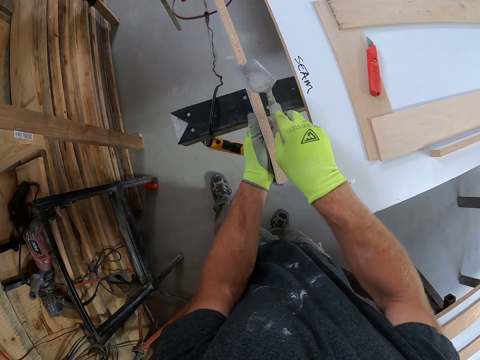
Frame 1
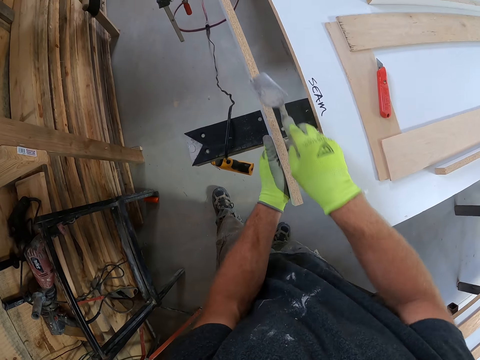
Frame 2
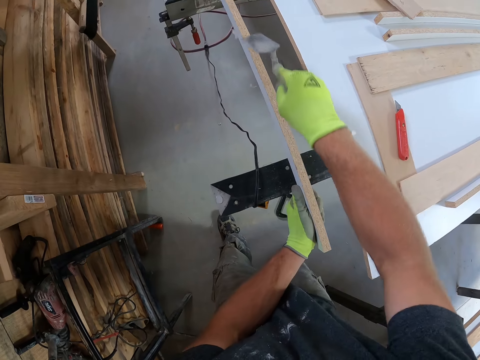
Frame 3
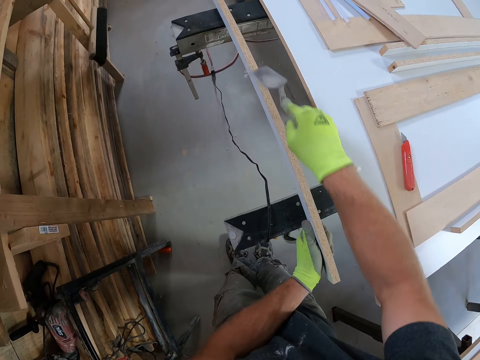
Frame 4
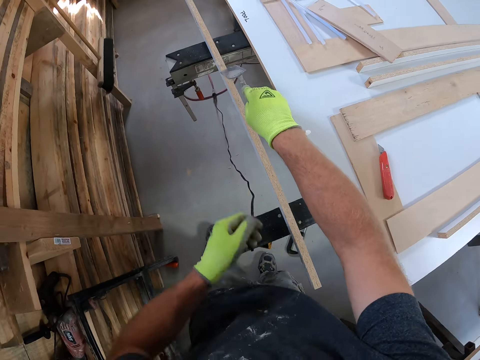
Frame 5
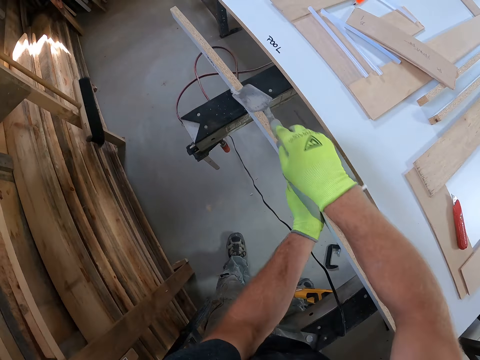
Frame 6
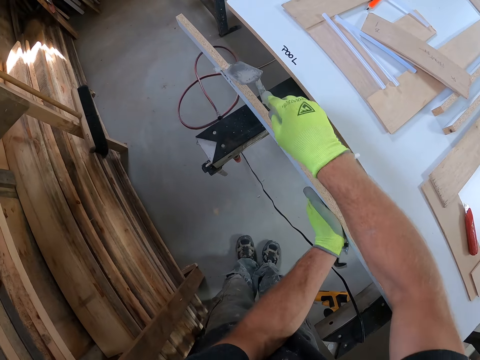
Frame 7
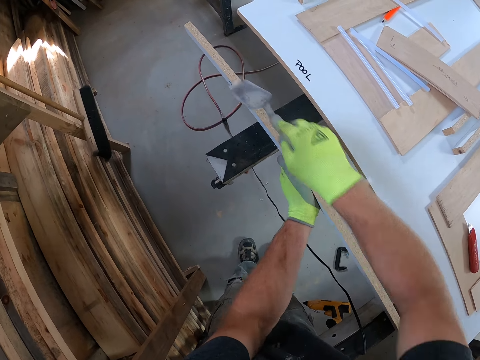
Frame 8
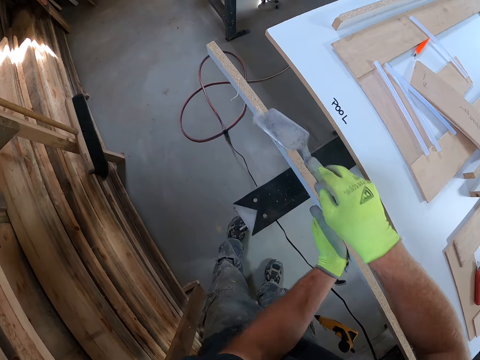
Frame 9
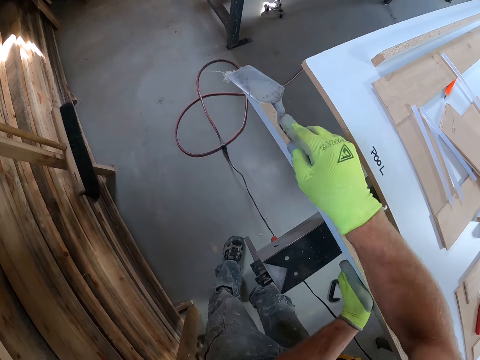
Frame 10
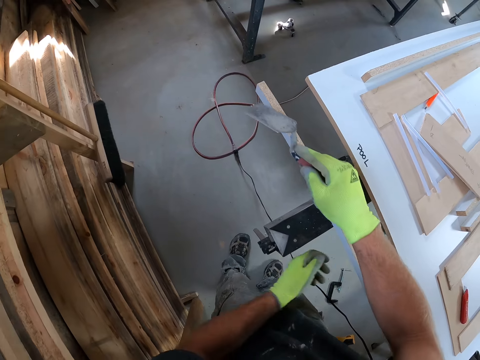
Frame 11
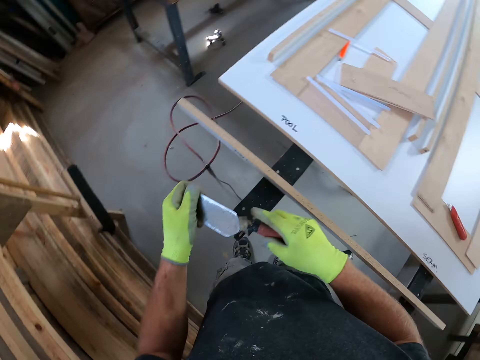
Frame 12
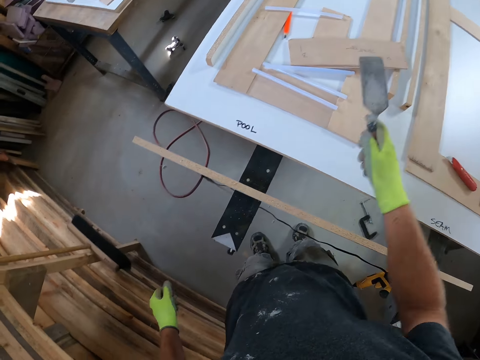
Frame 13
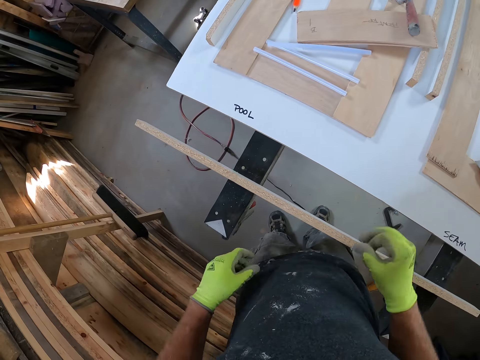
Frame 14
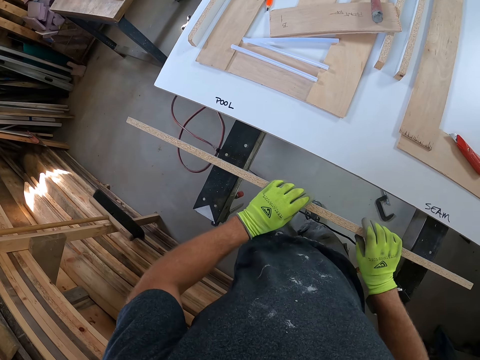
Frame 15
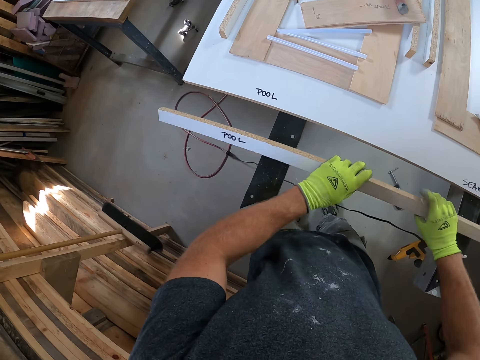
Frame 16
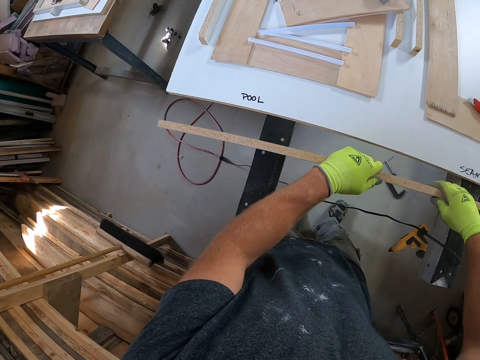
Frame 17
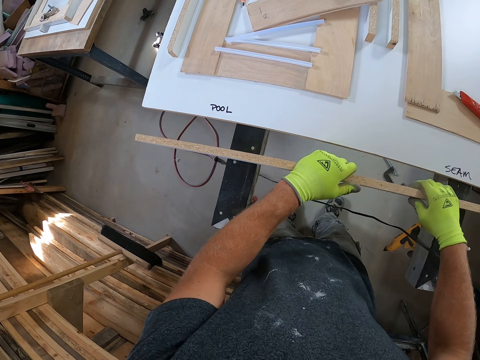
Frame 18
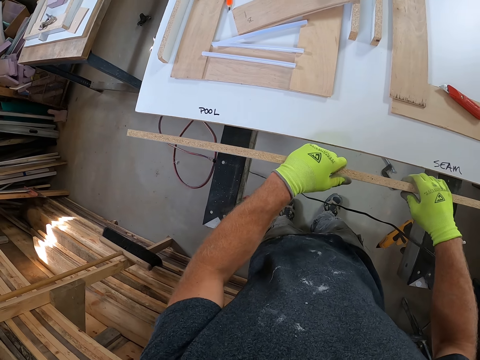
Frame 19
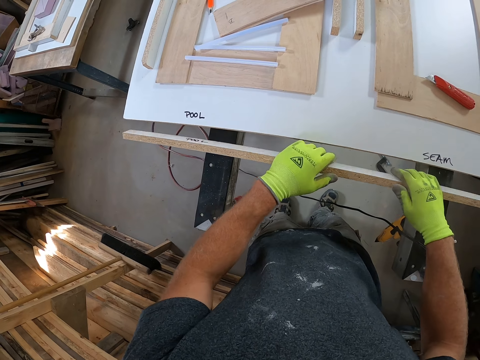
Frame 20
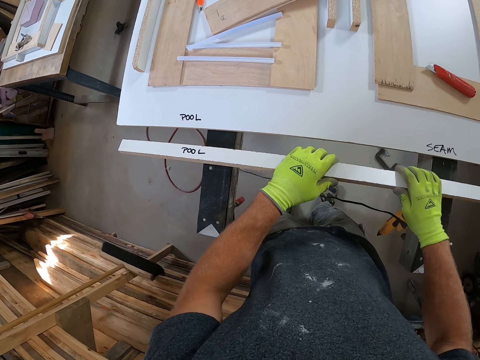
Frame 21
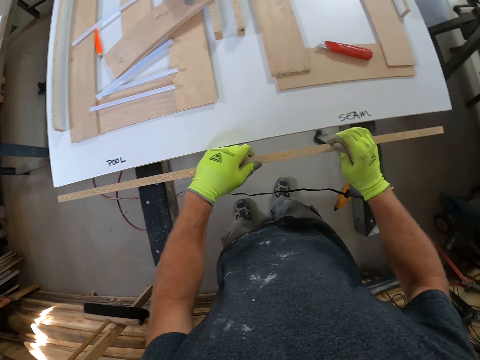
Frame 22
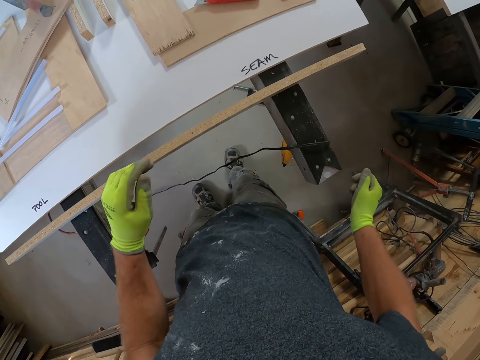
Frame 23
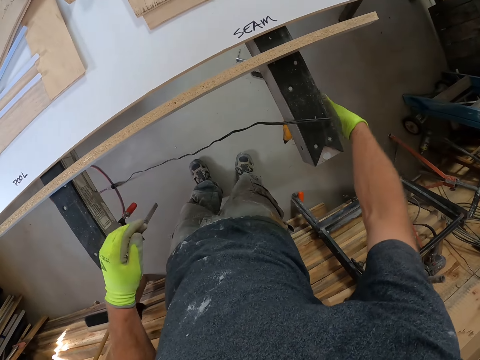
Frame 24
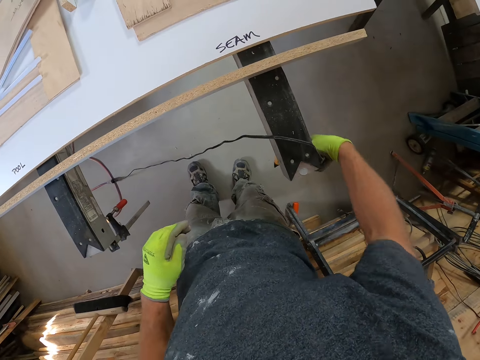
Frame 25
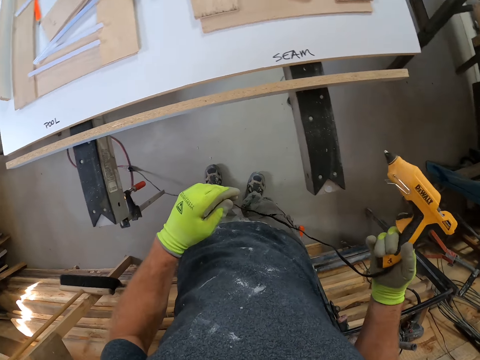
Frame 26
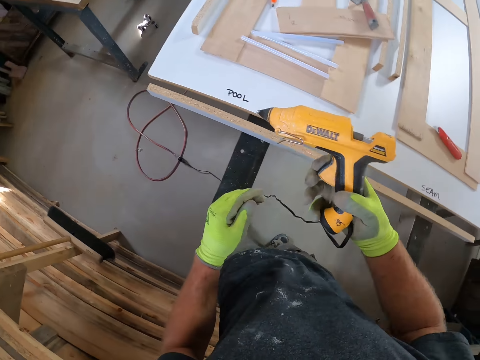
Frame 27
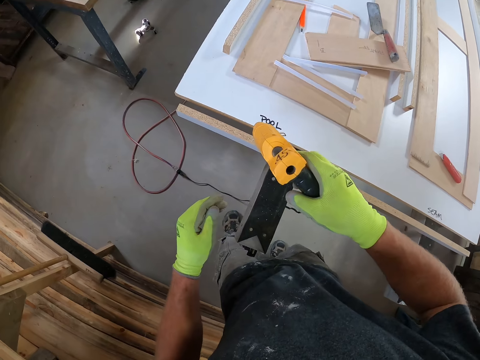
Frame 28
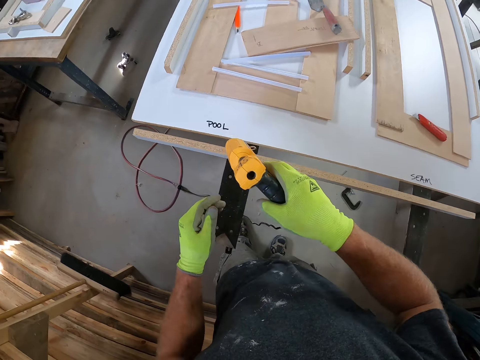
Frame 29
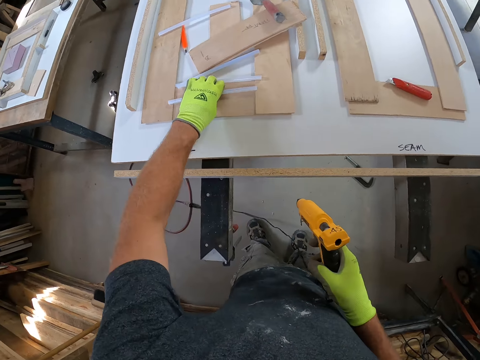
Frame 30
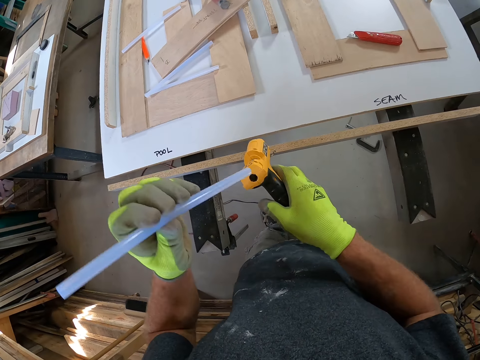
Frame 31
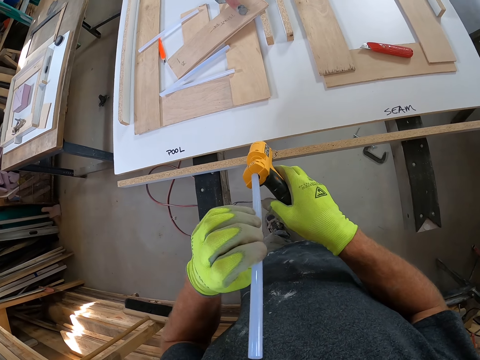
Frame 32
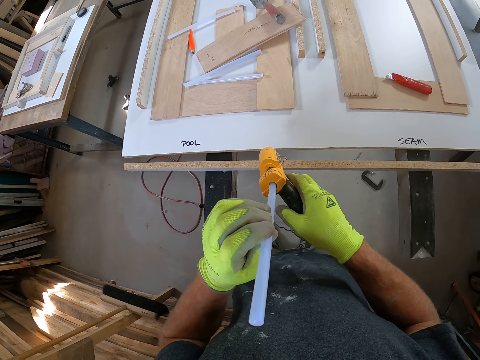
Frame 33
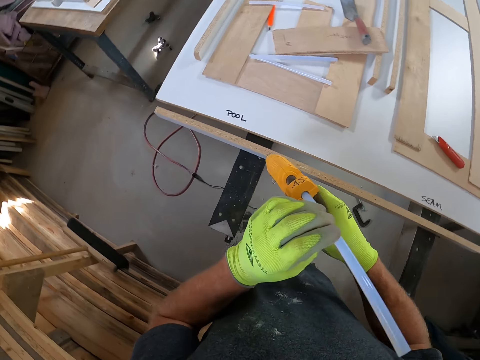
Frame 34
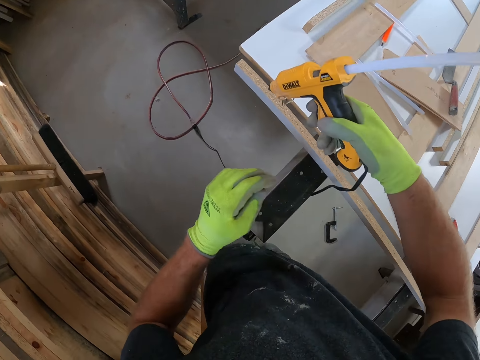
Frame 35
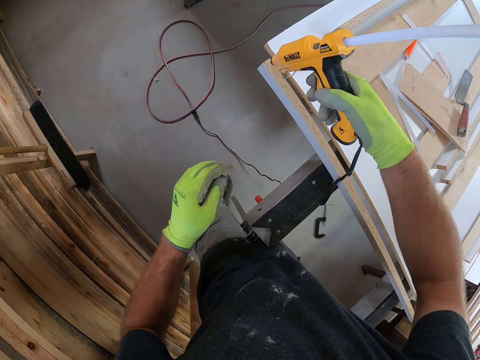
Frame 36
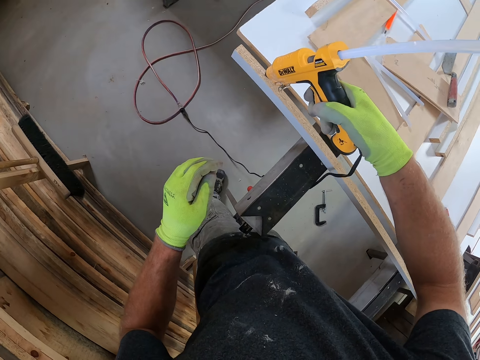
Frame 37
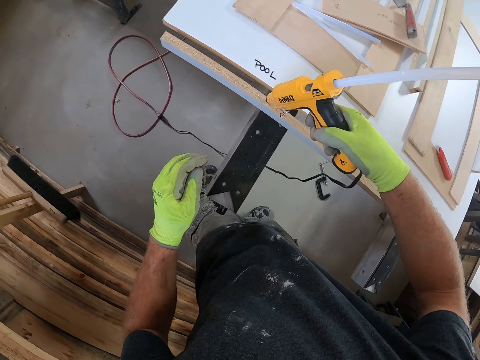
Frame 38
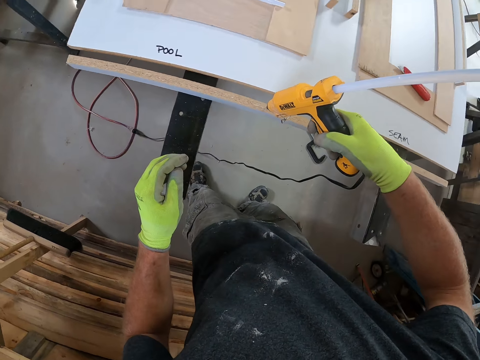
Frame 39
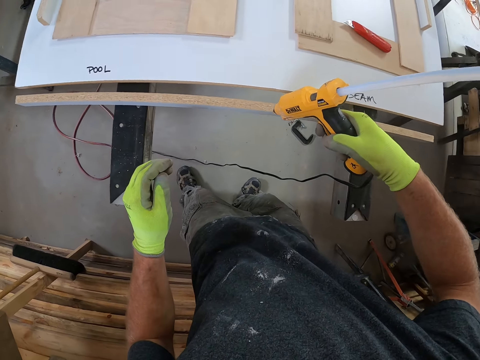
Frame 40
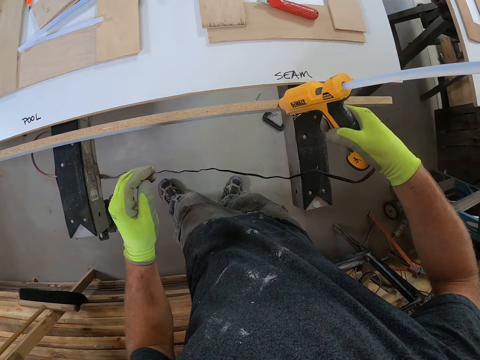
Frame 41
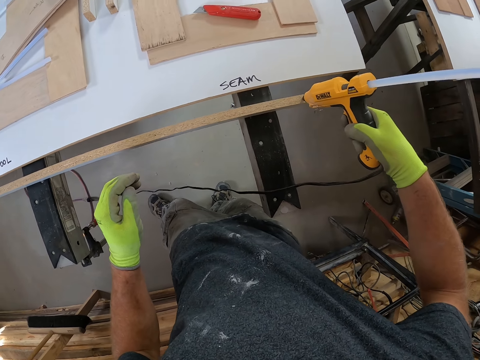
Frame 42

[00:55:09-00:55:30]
The camera wearer wipes the surface of the hand trowel with his left hand. He drops the hand trowel in his right hand on the work bench. He lifts up the piece of wood. He turns the wooden plank on the metal. He picks up the glue gun from the floor with his right hand. He picks up a white pipe or glue gun stick from the table with his left hand. He puts the glue gun stick on the glue gun. He connects the pipe to the glue gun. He applies glue to the wooden plank on the metal using the glue gun.

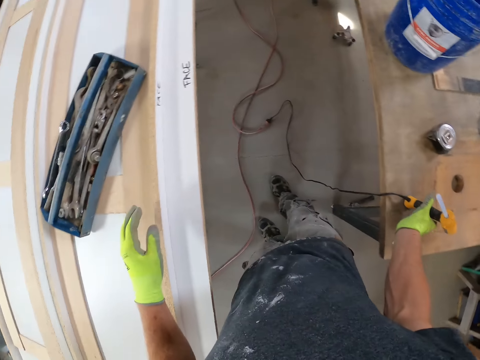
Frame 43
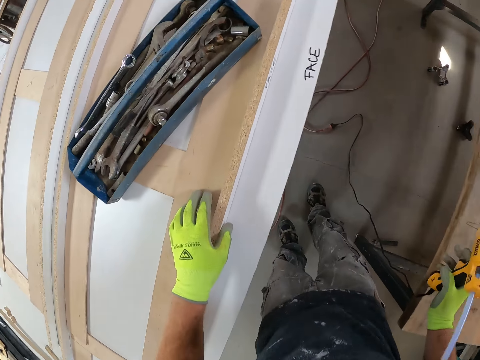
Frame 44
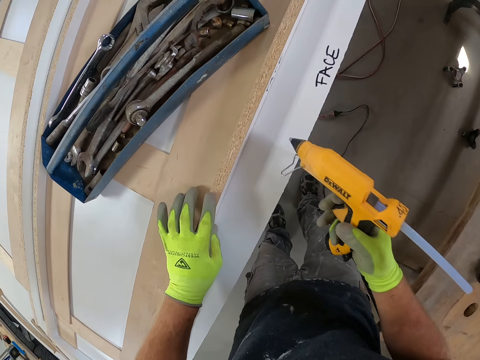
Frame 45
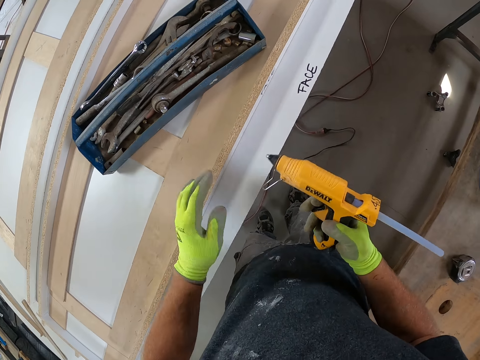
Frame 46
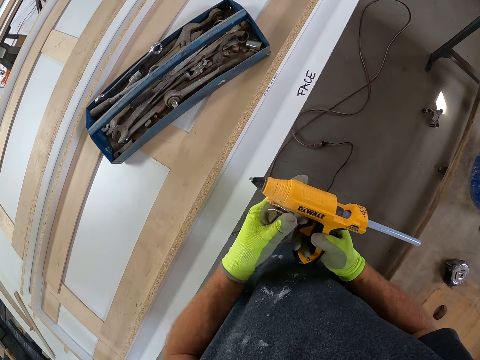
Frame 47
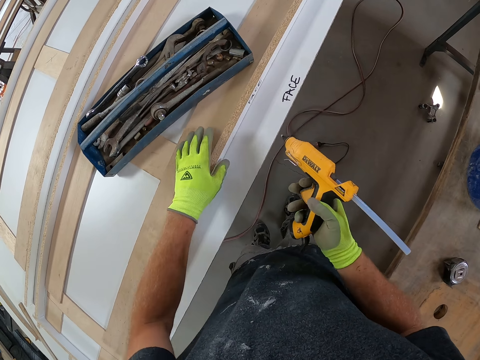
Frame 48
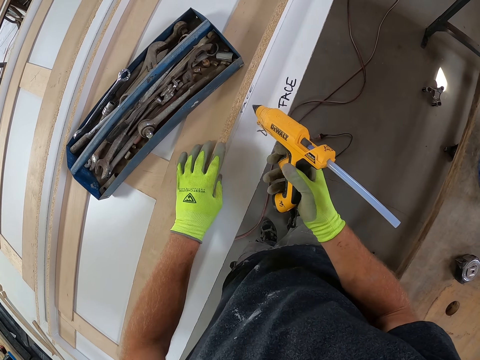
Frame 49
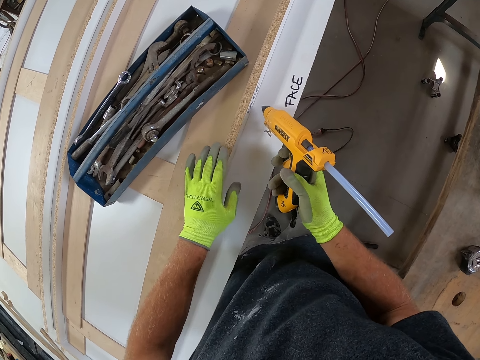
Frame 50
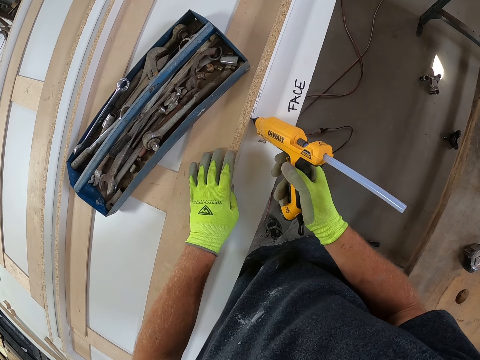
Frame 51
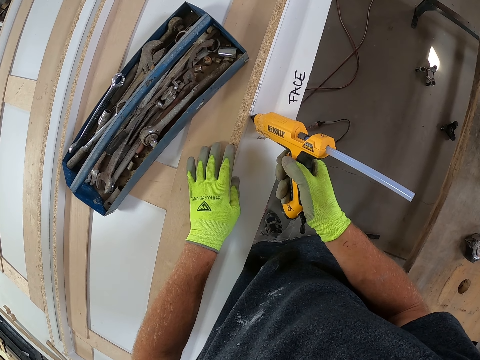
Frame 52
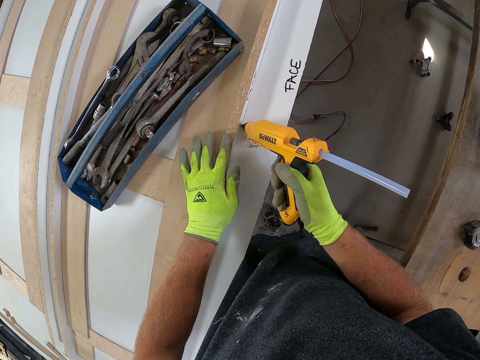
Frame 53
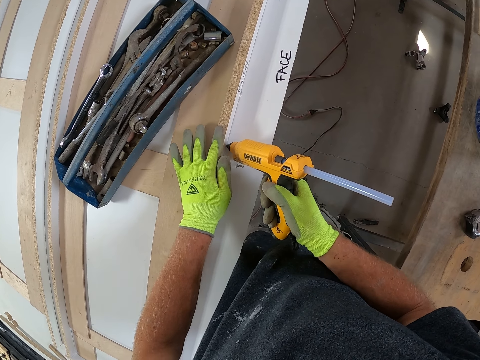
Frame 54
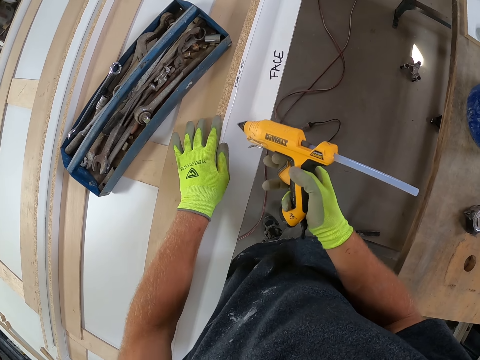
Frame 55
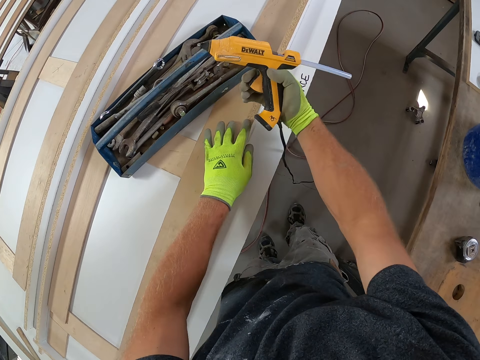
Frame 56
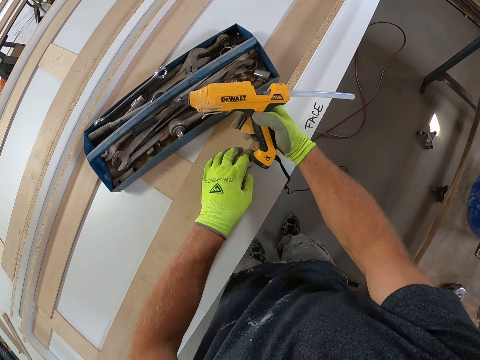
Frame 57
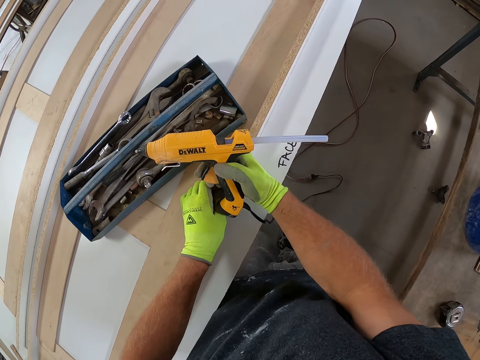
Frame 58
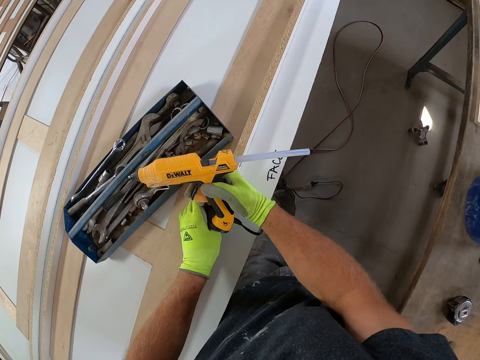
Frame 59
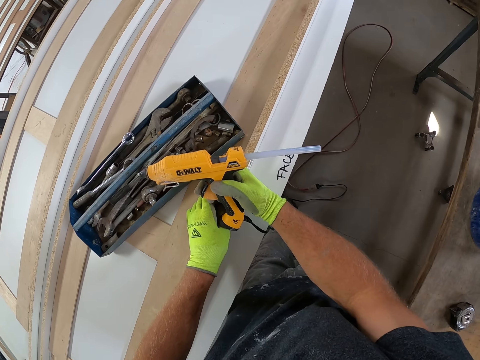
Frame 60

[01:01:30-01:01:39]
The camera wearer picks up the glue gun from the table with his right hand. He applies glue to the wooden plank on the table. He presses the wood. He holds the wooden plank with both hands.
